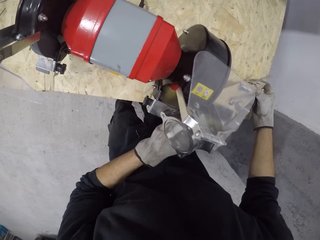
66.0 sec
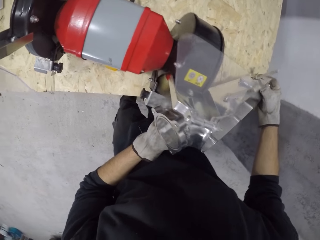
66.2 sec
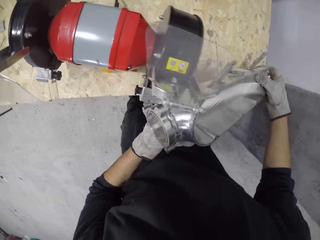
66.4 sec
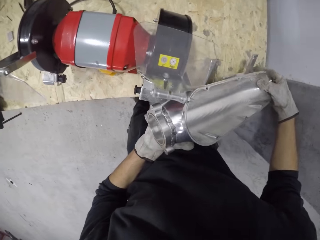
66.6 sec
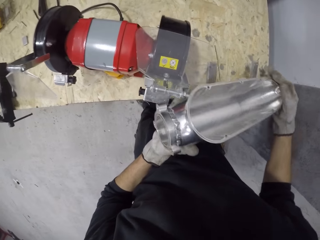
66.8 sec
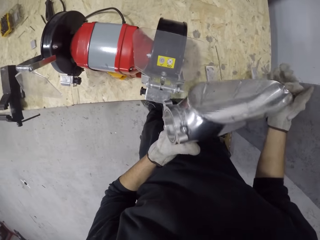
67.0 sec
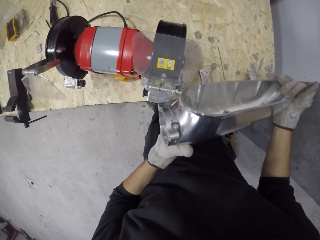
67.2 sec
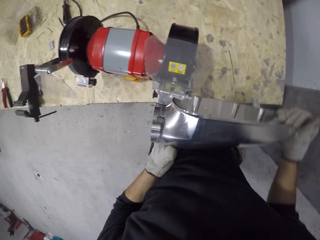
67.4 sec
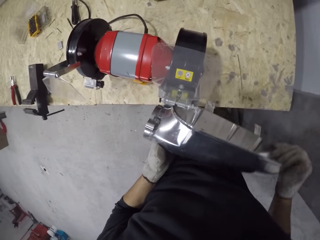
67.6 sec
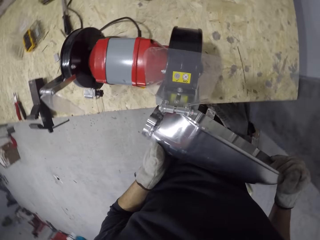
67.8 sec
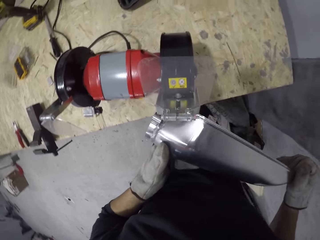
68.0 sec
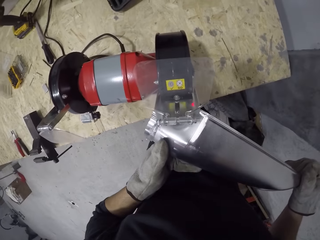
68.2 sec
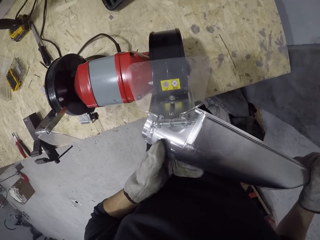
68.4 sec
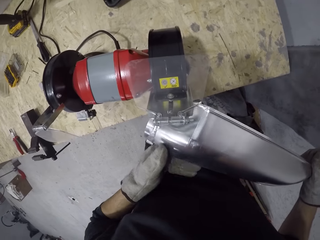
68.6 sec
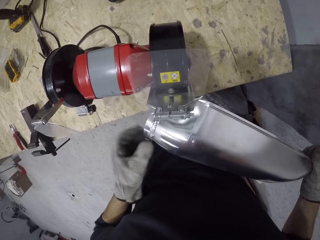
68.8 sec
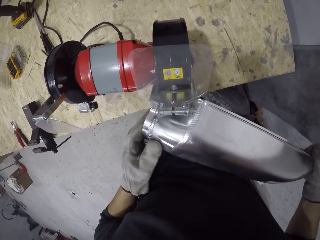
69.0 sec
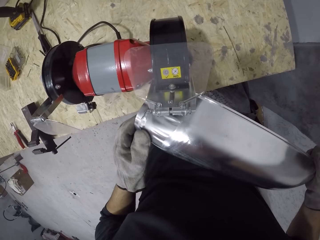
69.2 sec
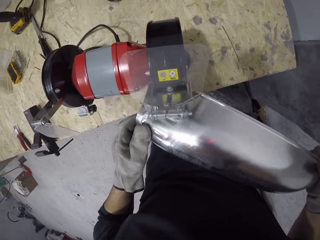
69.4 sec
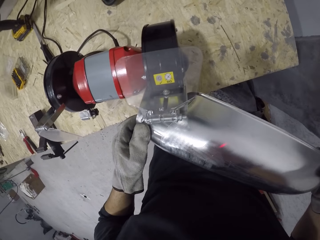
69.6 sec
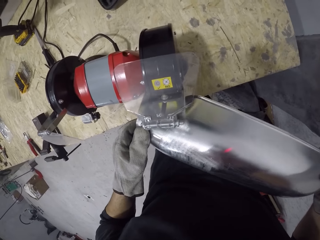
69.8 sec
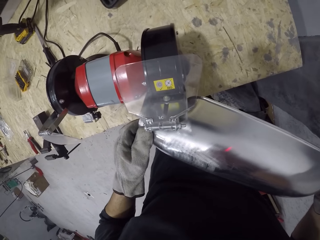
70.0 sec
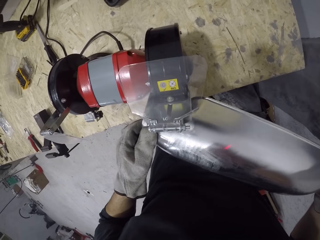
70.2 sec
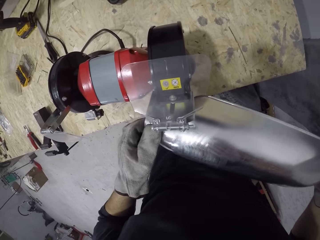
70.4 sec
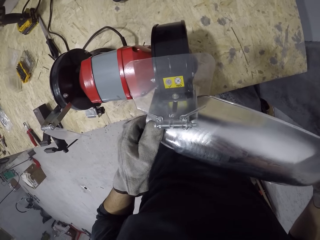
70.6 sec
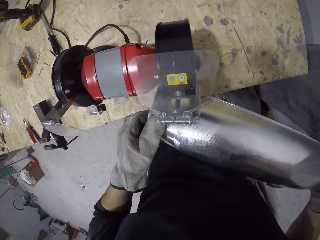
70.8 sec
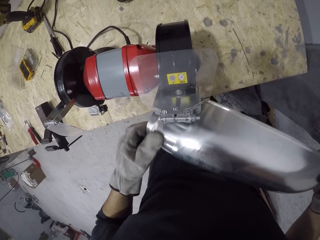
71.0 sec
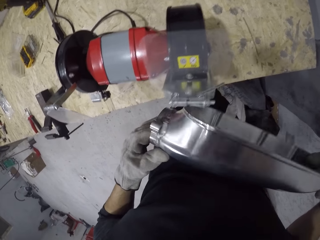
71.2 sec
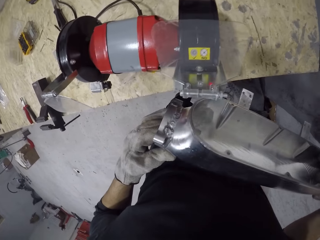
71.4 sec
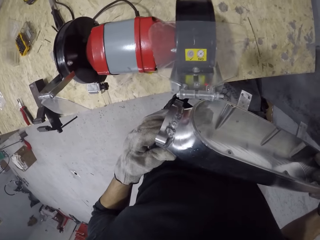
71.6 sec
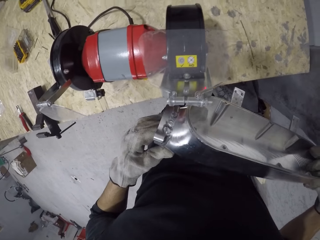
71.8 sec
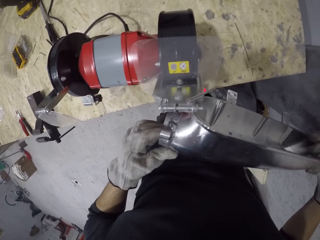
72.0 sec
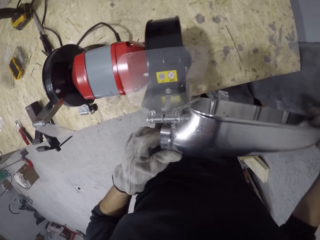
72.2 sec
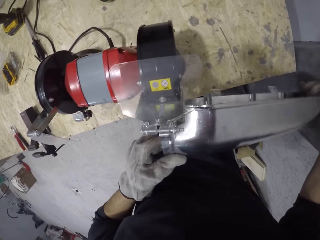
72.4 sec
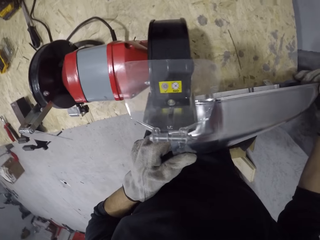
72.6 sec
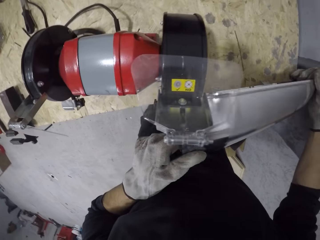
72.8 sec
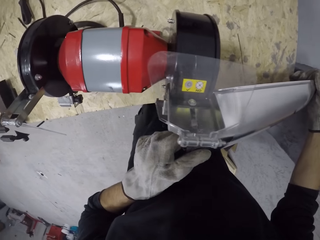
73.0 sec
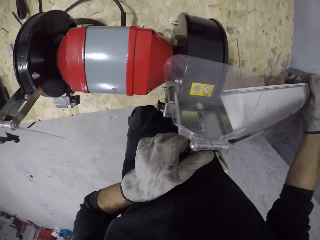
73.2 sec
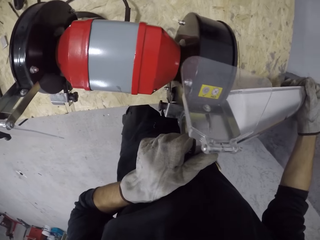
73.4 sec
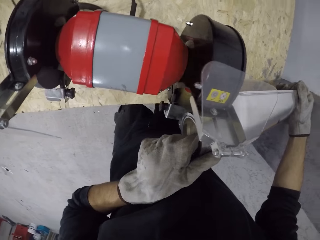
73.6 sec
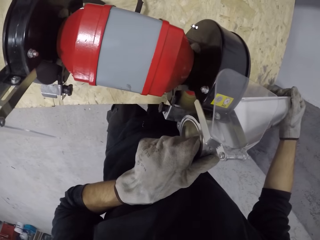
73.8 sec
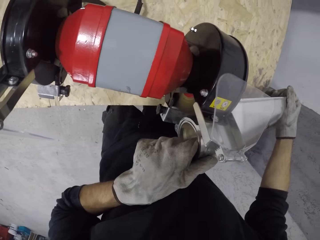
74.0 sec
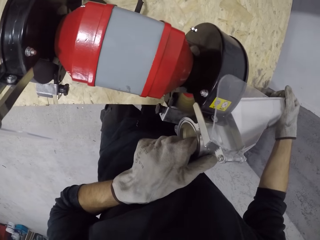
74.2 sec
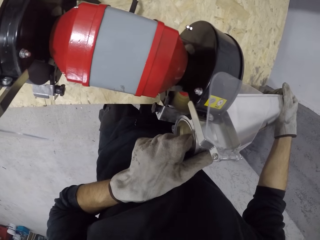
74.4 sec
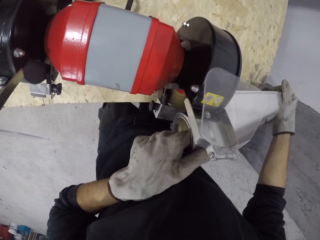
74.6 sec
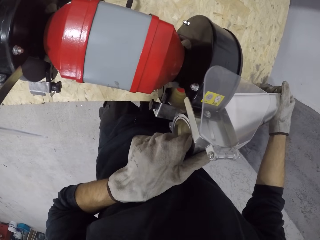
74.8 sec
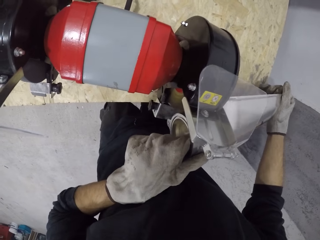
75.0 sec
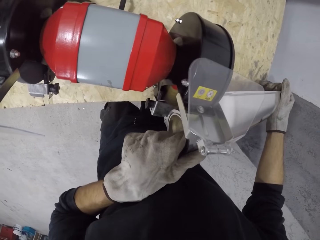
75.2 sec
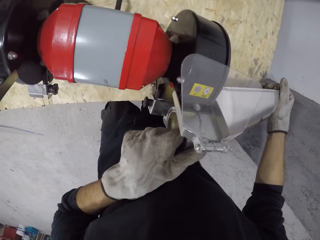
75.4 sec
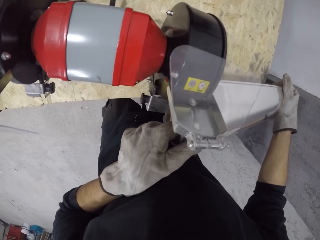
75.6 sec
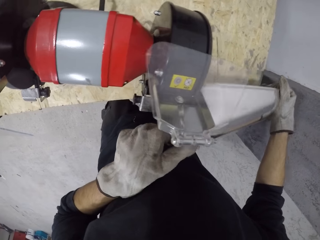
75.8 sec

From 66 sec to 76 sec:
The camera wearer turns the side mirror housing. They polish the side mirror housing. They inspect the side mirror housing. They polish the side mirror housing.

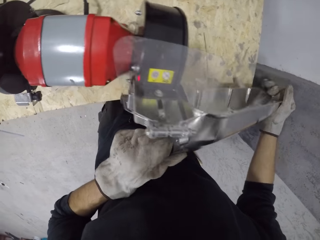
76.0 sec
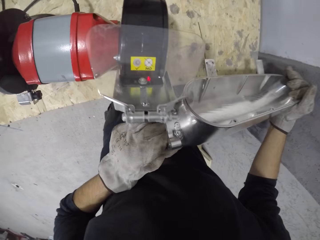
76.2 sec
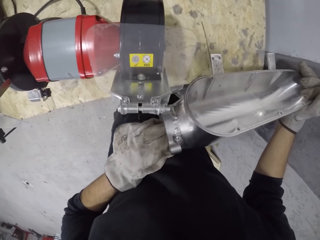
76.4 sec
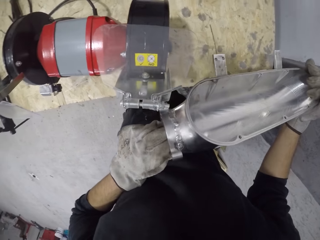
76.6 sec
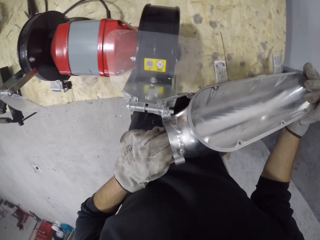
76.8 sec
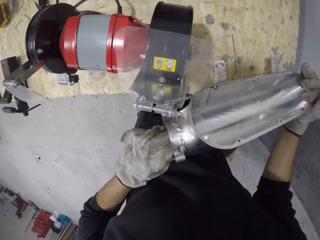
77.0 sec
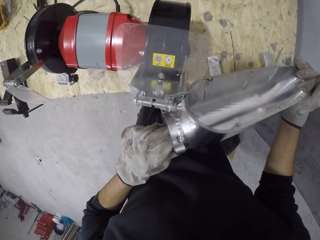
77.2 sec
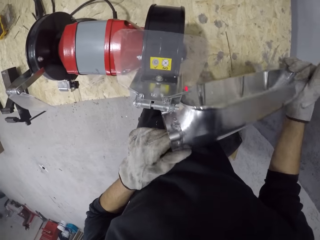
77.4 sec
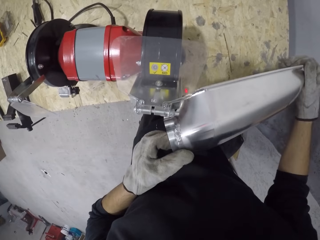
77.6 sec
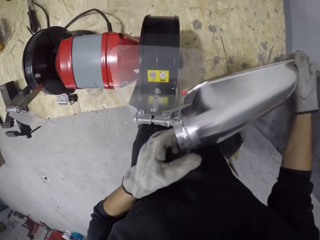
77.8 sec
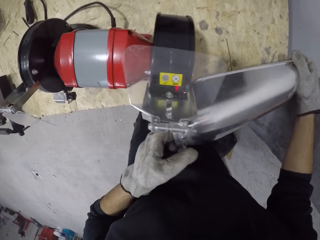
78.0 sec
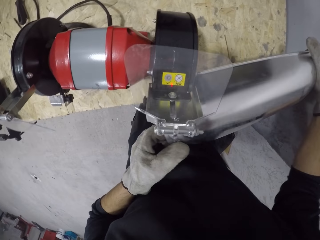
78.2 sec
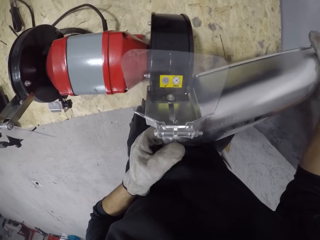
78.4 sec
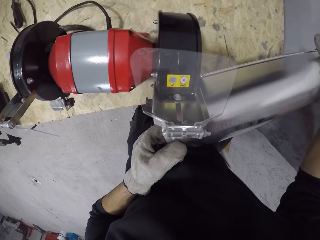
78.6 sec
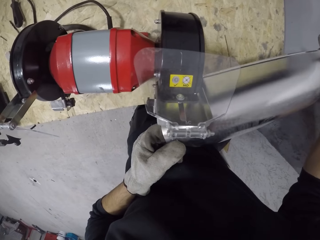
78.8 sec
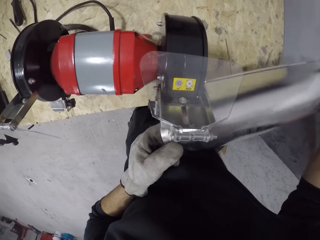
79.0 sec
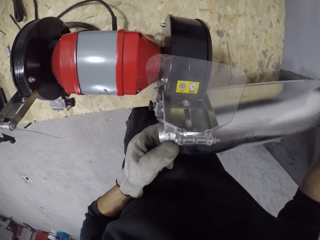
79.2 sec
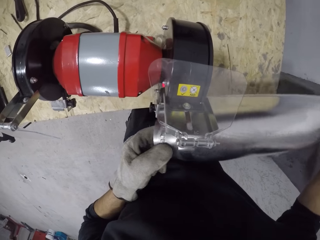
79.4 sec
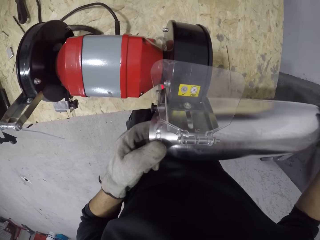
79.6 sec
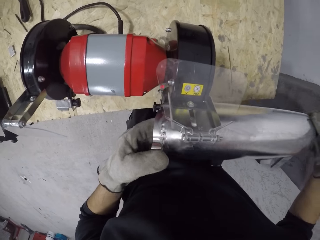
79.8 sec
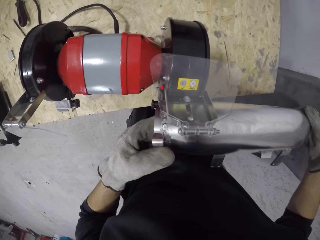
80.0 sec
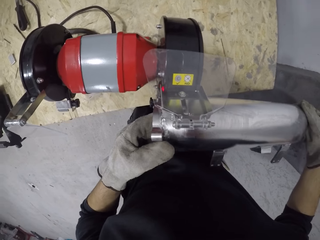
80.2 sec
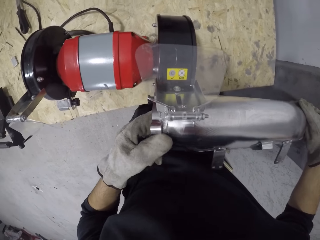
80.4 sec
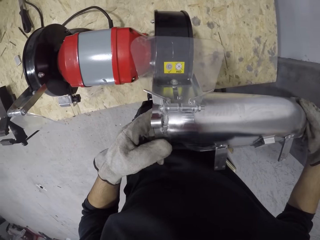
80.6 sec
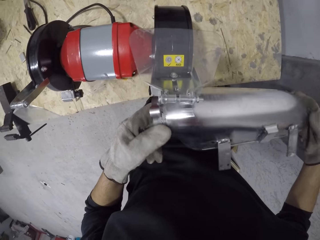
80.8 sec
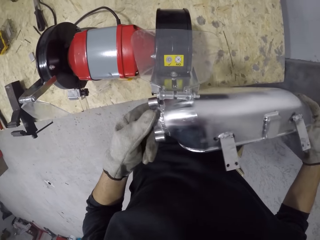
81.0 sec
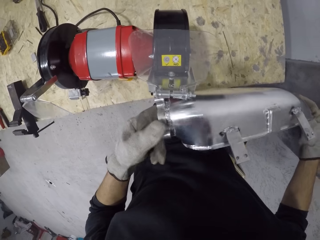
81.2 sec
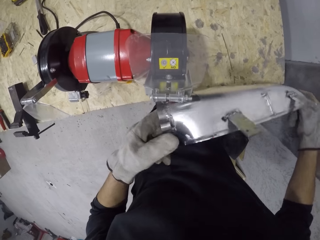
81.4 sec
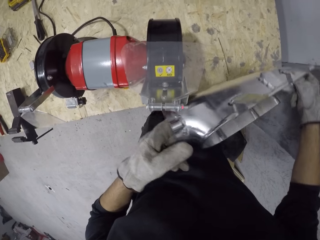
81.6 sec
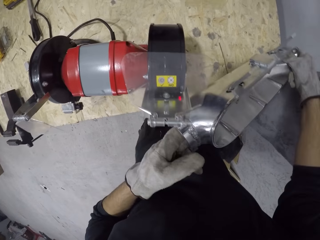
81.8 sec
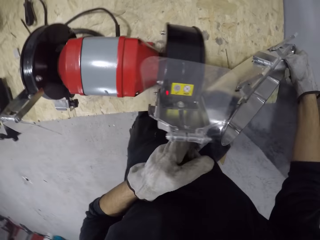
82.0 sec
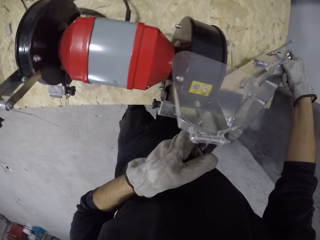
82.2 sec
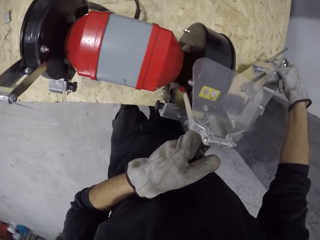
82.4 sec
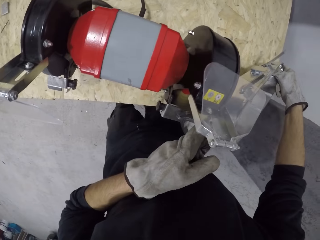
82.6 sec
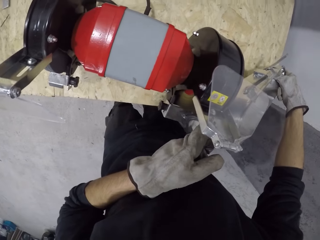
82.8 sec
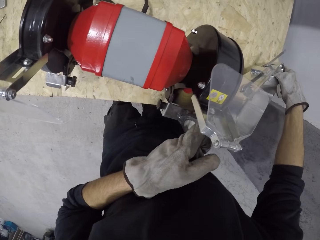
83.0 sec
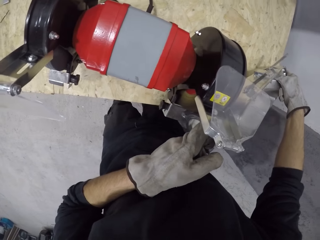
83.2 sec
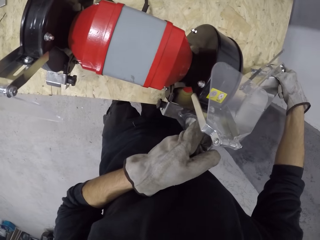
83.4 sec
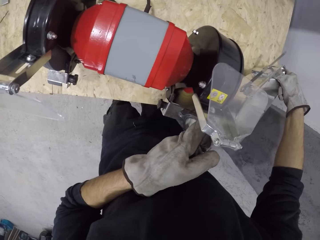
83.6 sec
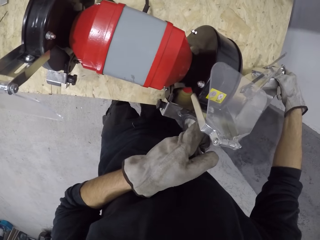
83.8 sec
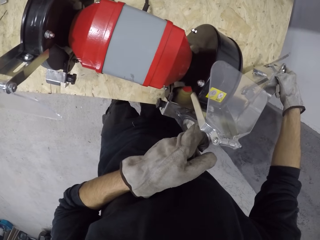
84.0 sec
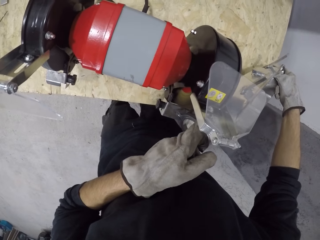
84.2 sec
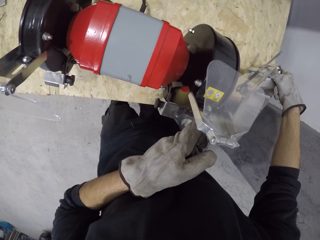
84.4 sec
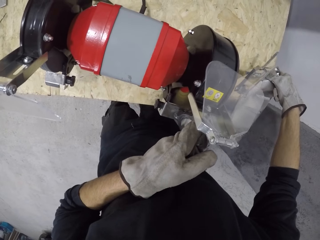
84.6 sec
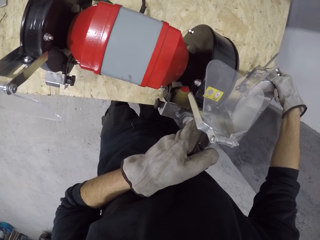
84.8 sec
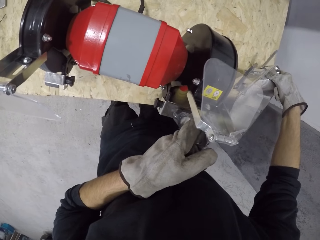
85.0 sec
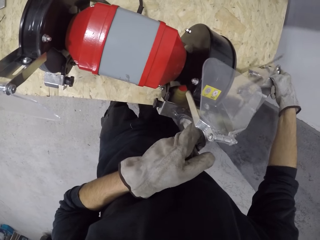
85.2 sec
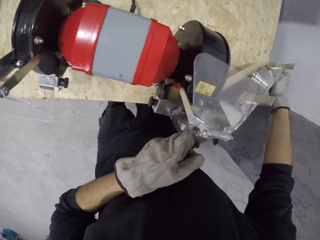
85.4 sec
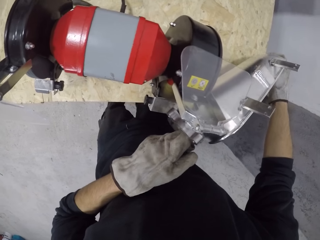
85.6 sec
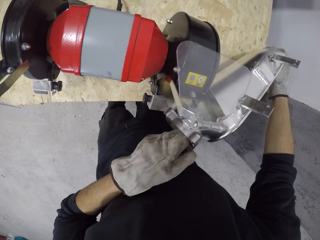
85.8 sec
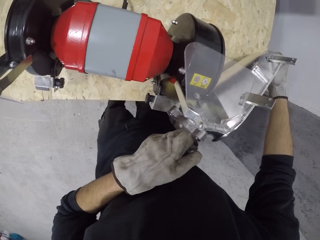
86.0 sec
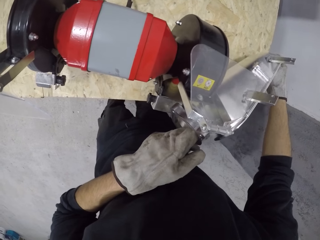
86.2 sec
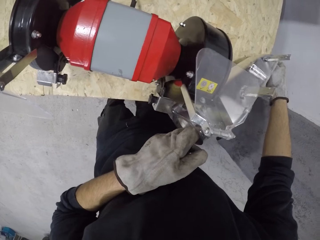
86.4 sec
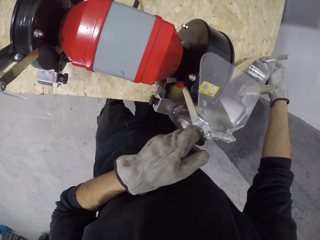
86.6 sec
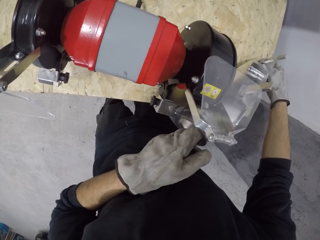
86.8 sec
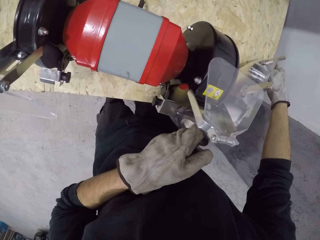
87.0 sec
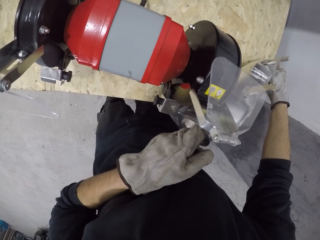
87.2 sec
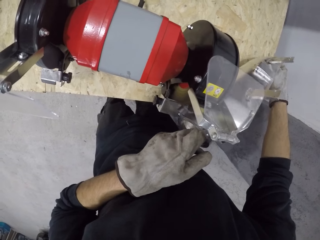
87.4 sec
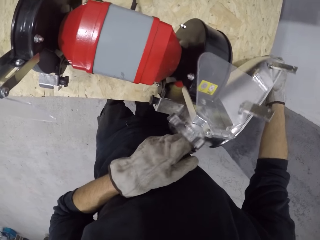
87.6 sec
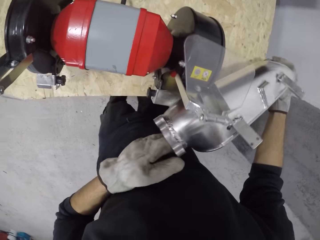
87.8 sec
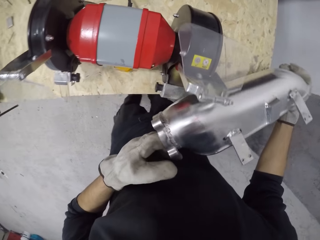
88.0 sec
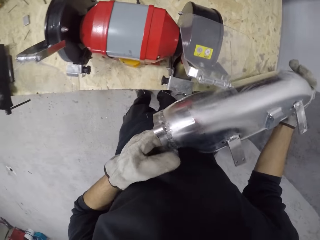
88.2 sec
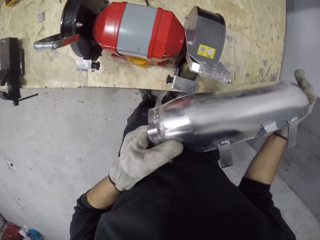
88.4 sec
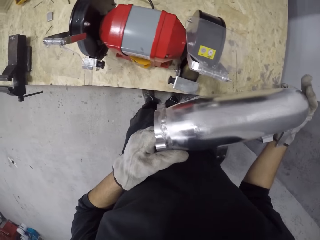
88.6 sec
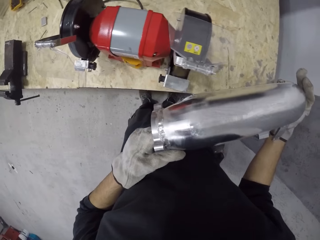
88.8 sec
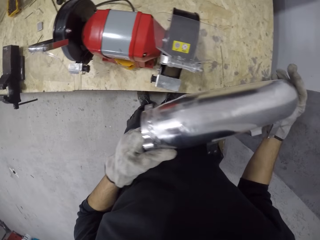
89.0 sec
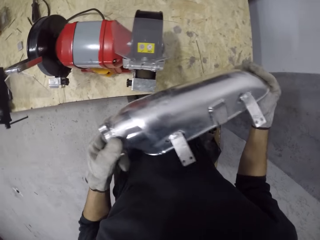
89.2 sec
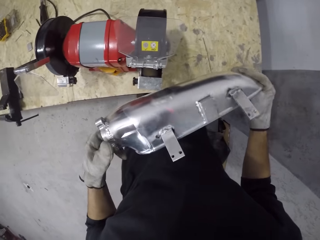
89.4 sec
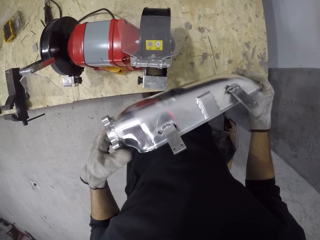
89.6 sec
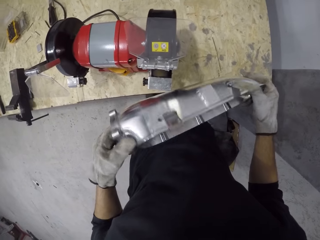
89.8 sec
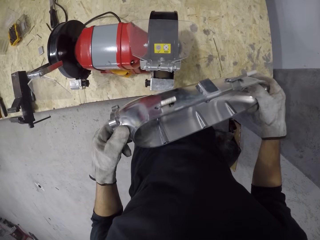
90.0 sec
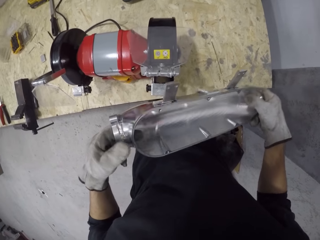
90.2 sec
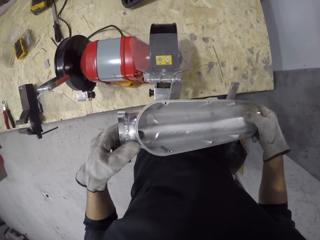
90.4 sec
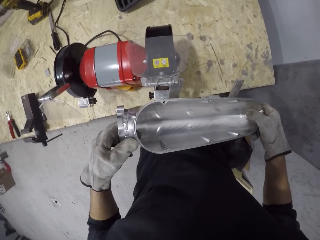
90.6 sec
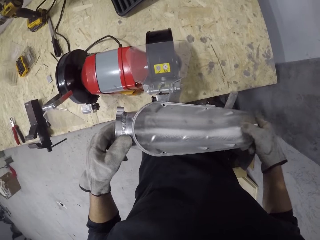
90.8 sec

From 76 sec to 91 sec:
The camera wearer inspects the side mirror housing. They polish the side mirror housing. They turn the side mirror housing. They polish the side mirror housing. They inspect the side mirror housing. They polish the side mirror housing. They inspect the side mirror housing.
